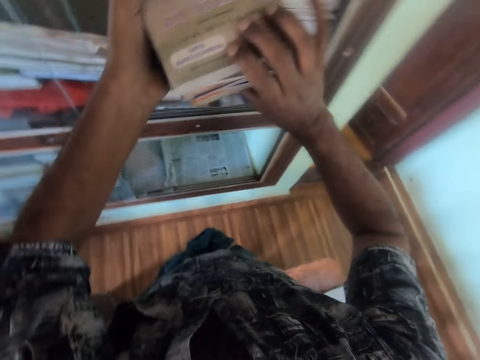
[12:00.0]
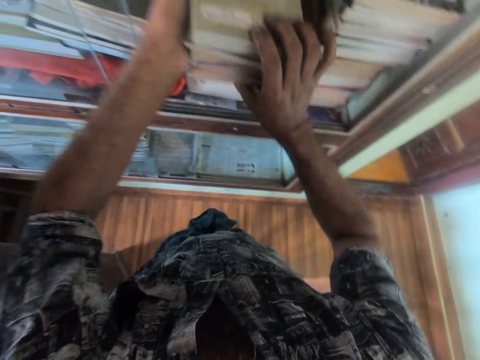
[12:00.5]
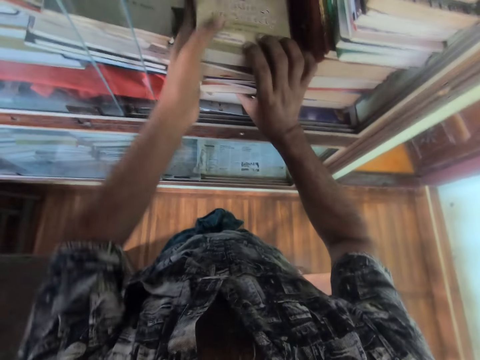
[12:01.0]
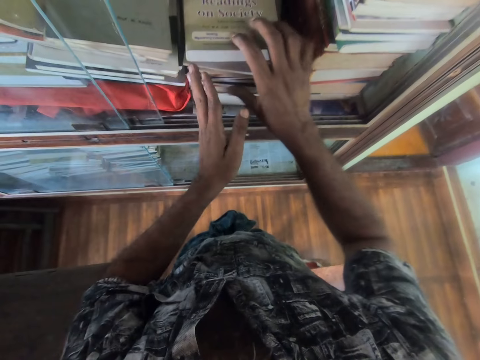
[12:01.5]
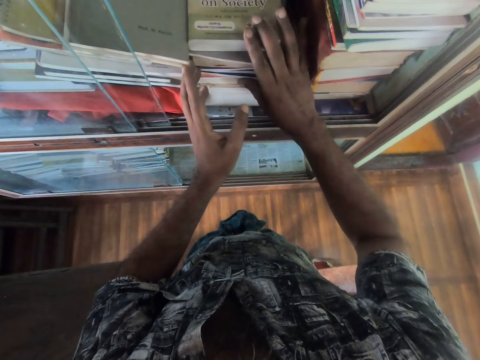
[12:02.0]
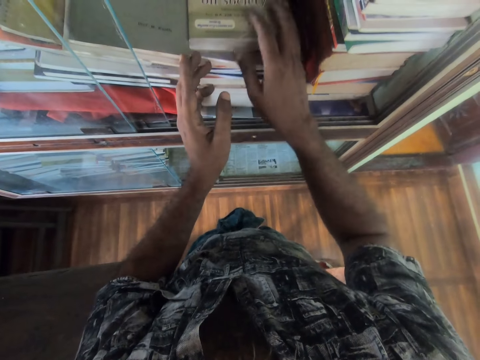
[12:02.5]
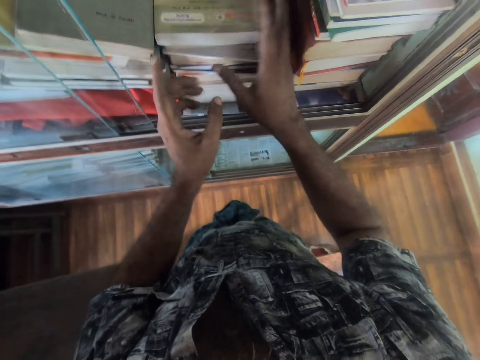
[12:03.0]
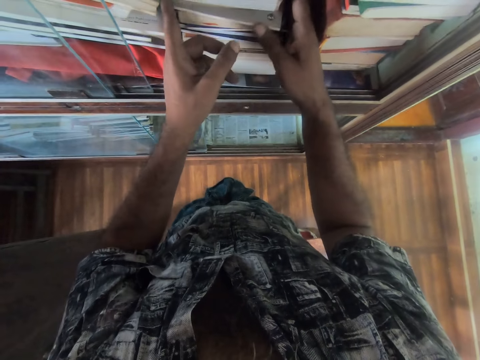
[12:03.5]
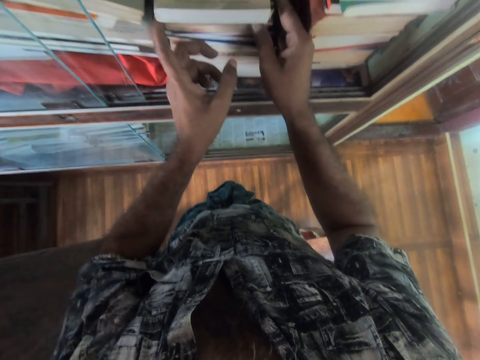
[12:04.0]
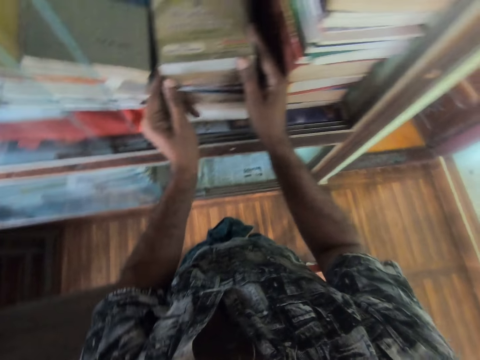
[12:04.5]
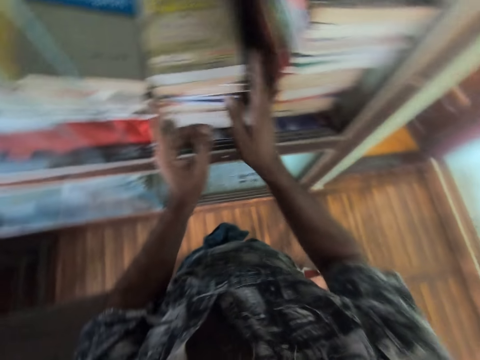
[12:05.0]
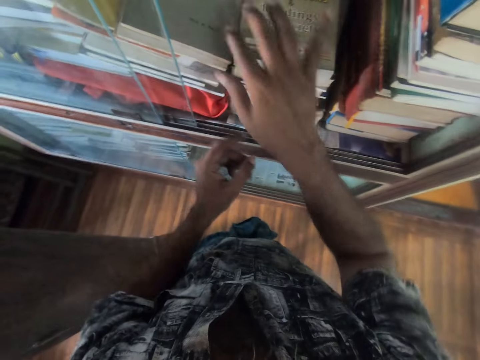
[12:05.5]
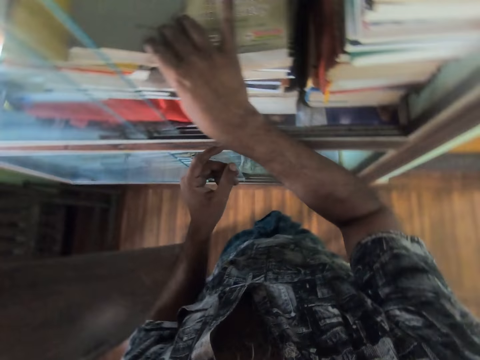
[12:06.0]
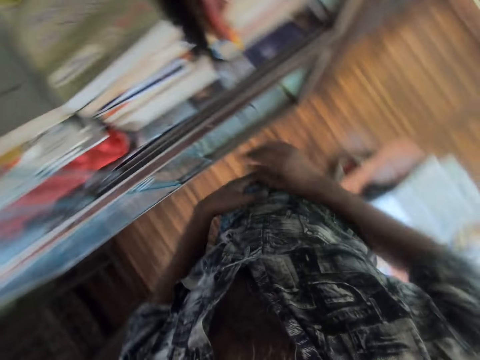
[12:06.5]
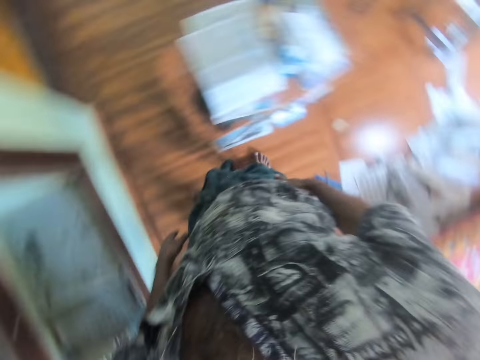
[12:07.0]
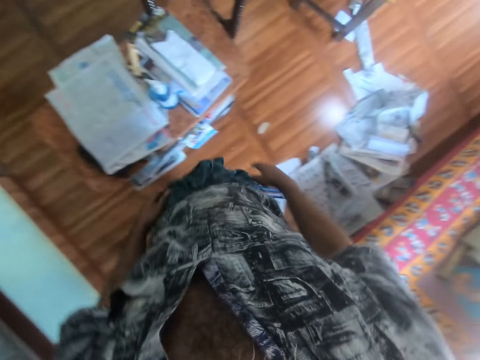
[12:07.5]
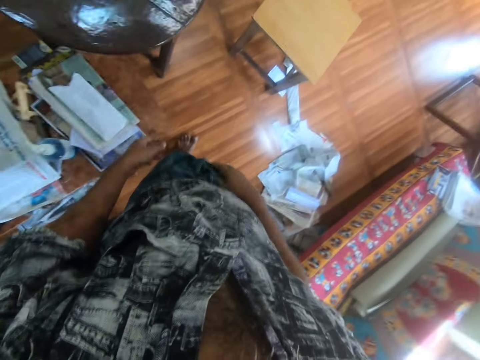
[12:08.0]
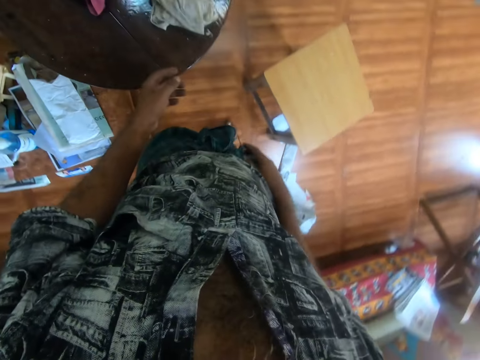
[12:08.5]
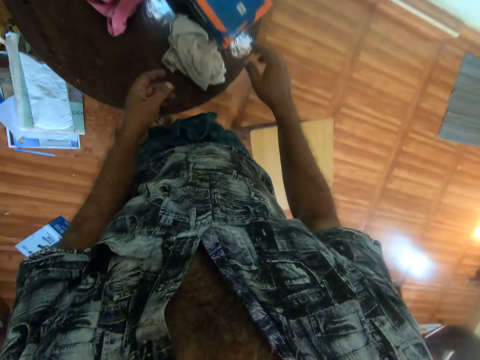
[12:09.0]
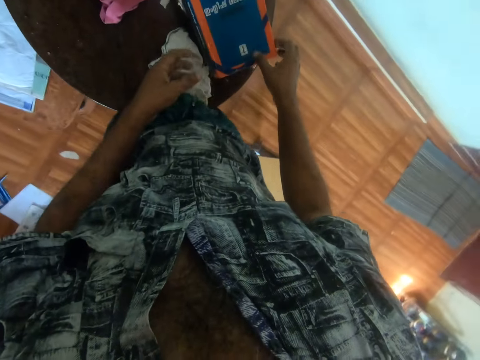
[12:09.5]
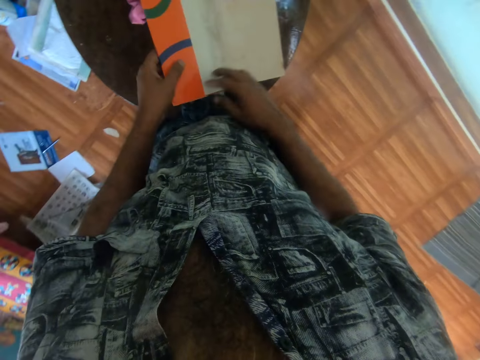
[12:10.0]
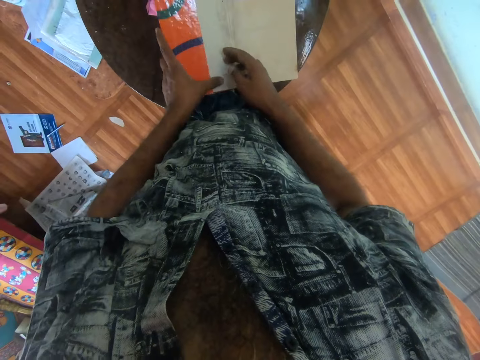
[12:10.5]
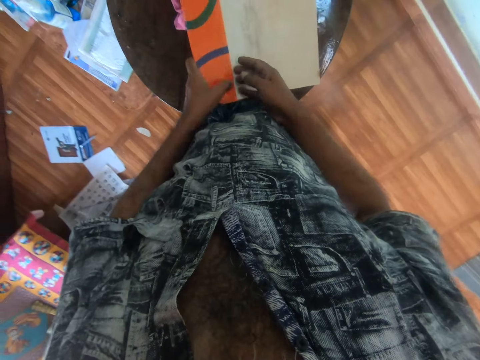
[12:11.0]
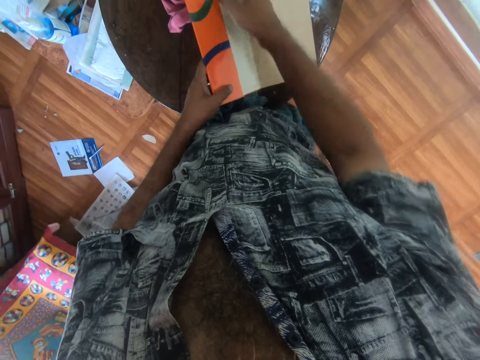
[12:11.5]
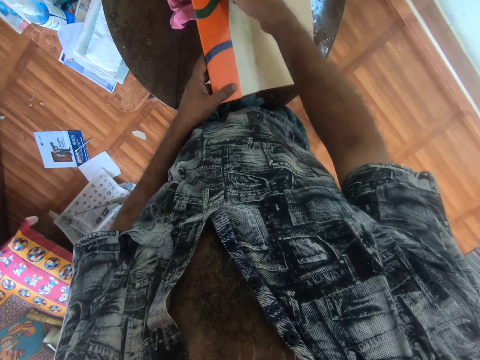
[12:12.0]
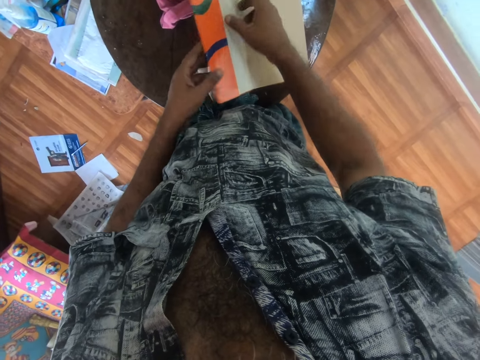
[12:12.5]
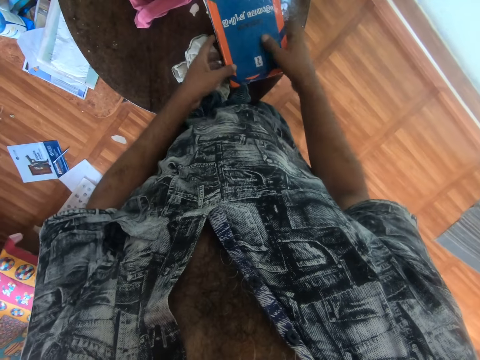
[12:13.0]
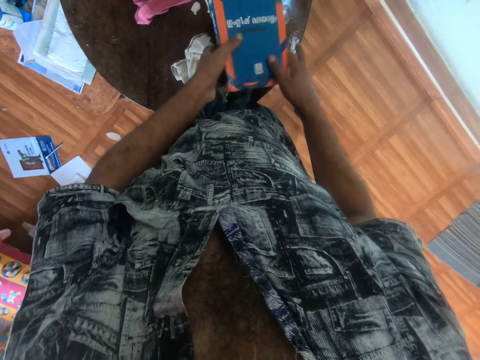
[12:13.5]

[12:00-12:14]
The camera wearer places the books in the shelf. They arrange the book on the shelf. They touch the cloth and move in the room. They open the book. They pick up the book. They remove the cover from the book.

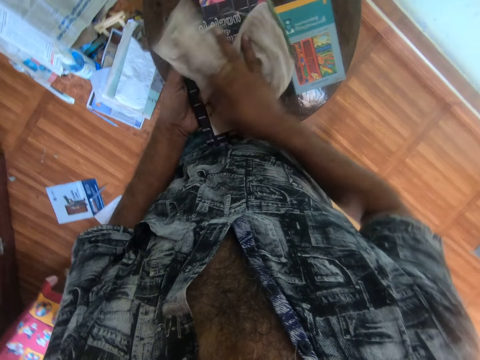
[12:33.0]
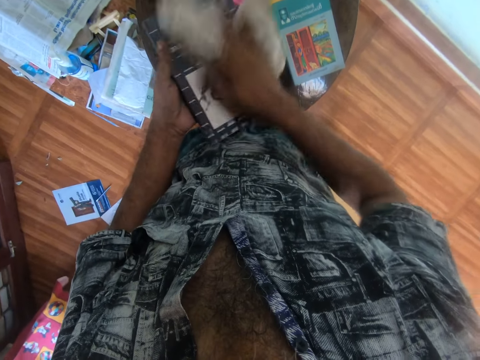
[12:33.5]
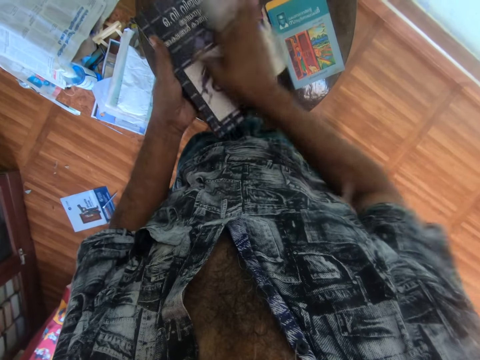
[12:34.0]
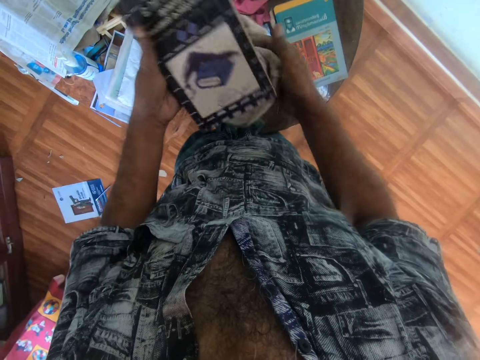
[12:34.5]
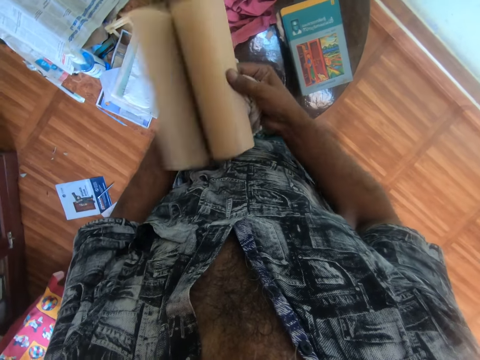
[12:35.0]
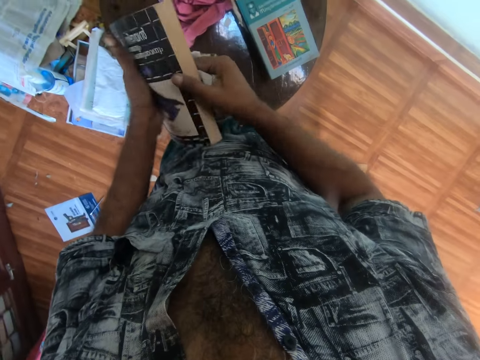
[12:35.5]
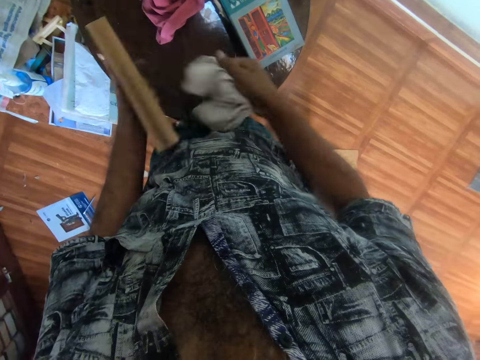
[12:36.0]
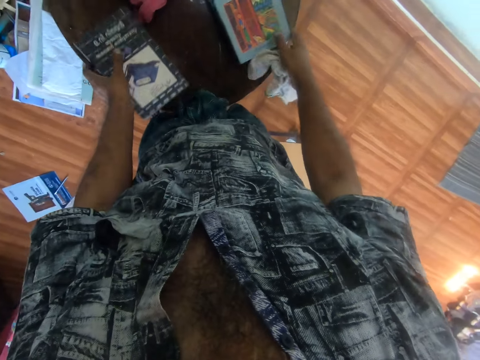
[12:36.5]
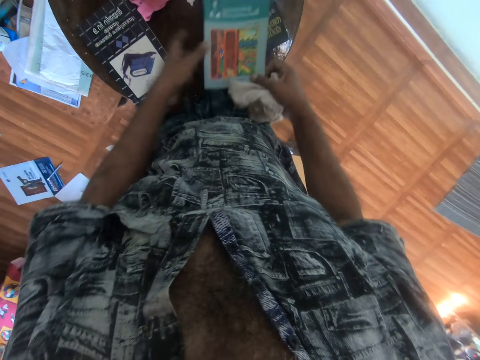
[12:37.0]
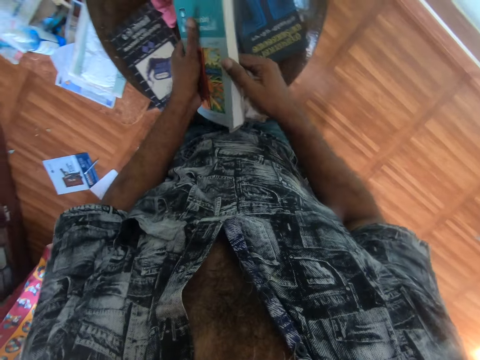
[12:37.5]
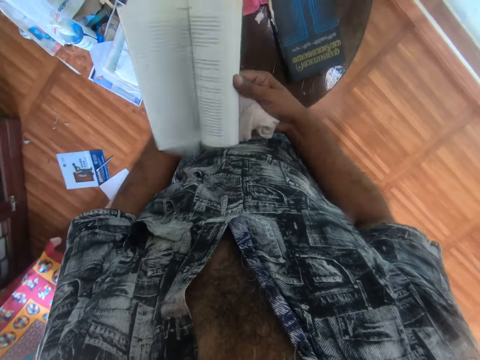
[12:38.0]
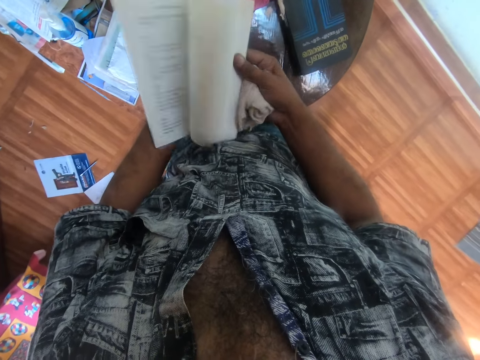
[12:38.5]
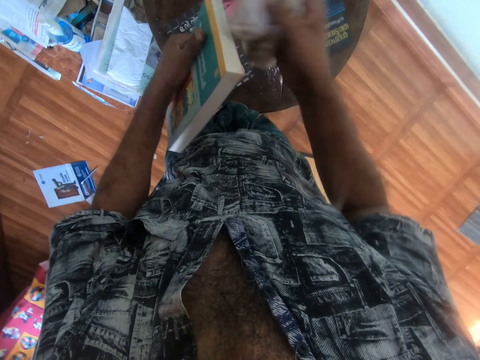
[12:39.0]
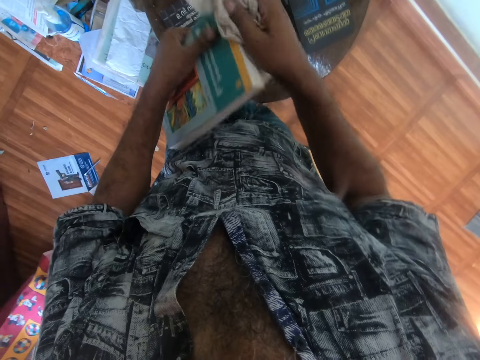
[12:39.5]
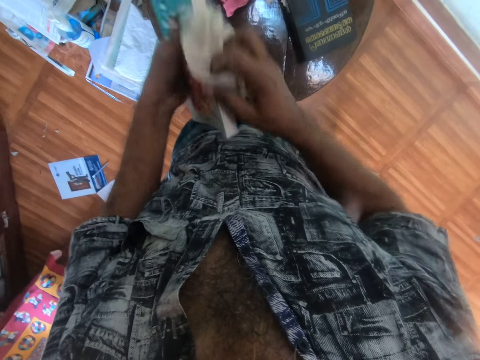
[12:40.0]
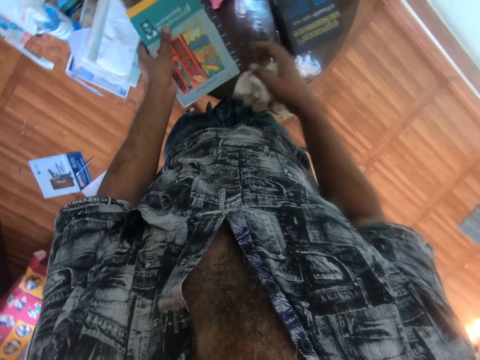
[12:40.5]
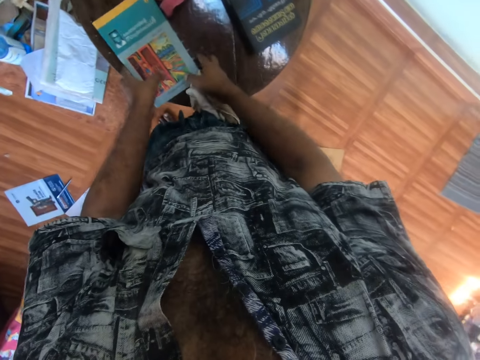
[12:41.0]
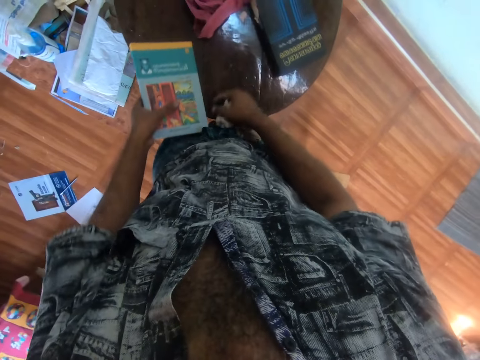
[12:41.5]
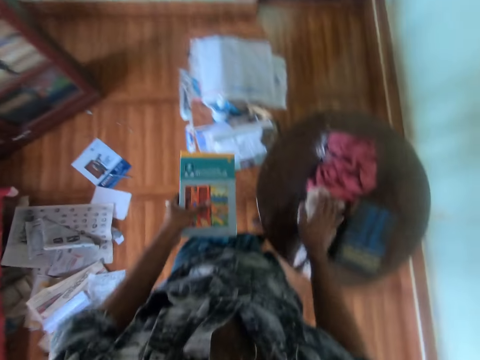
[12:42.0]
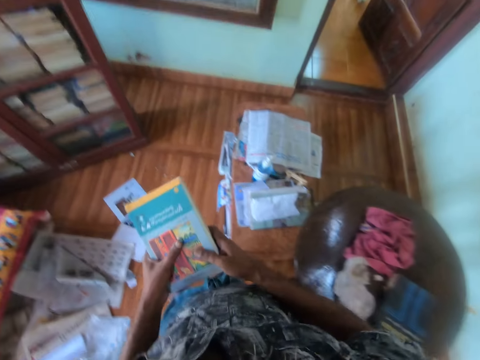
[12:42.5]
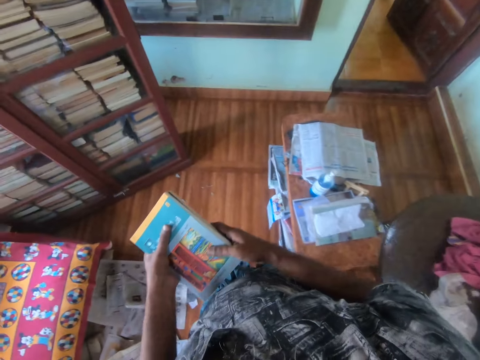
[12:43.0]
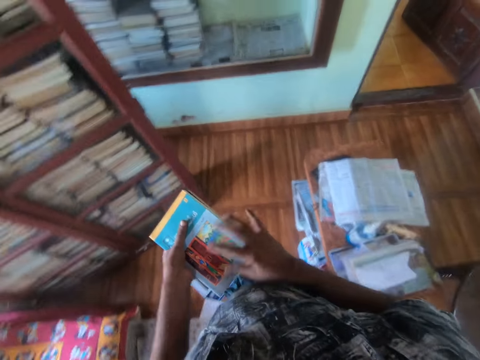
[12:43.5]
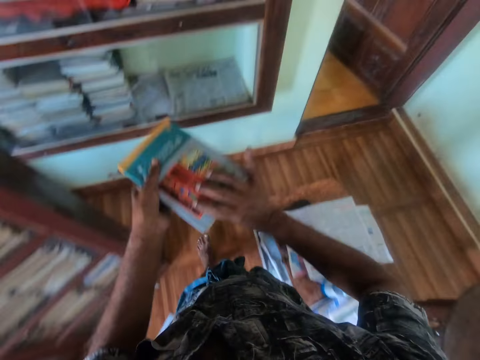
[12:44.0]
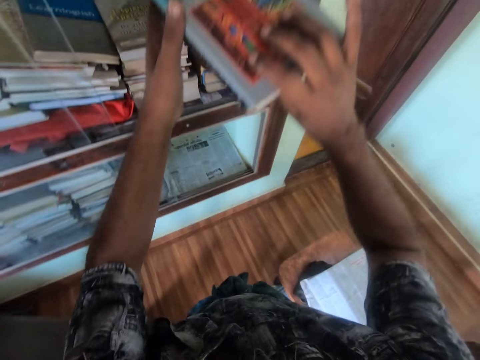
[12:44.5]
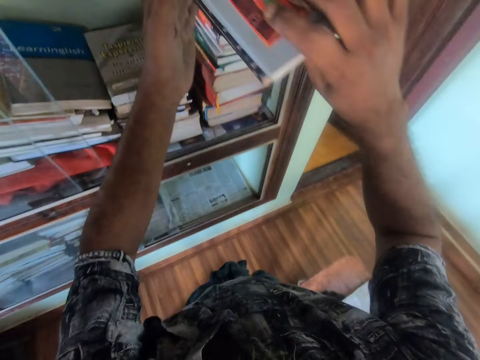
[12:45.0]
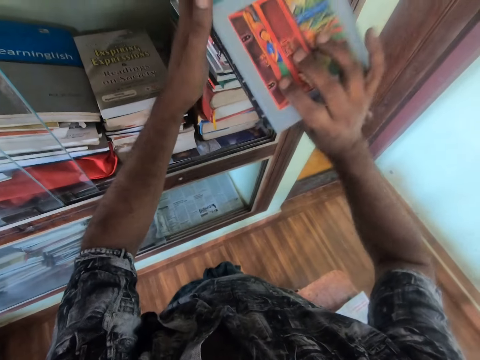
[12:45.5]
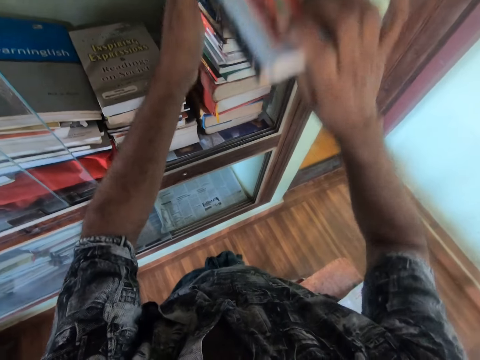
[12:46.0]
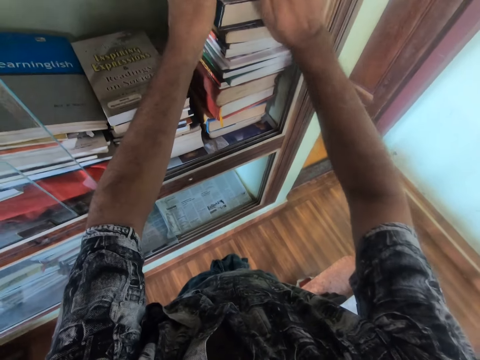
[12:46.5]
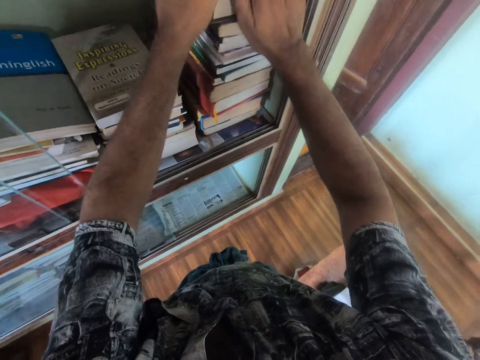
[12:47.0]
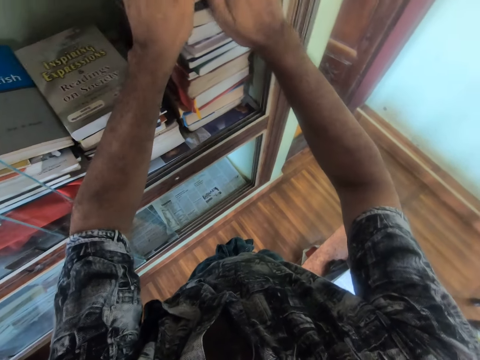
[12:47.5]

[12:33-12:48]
The camera wearer peruses the book. They move the book pages. They place the book on the table. They pick up the book. They peruse the book. They move the book pages. They wipe the book. They hold the books together. They pick up the book from the table. They place the cloth on the table. They move in the room. They place the books in the shelf.
